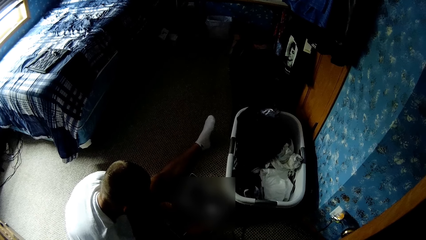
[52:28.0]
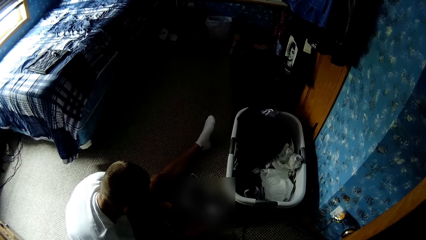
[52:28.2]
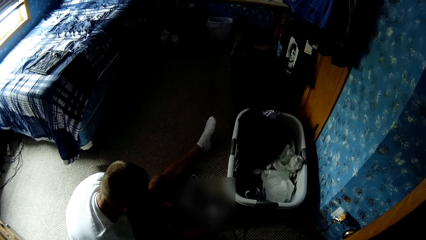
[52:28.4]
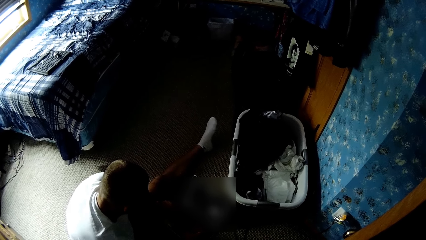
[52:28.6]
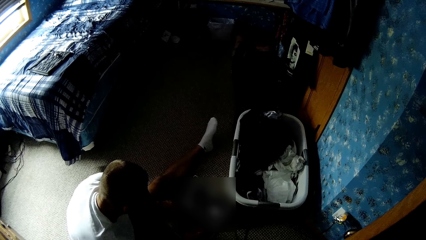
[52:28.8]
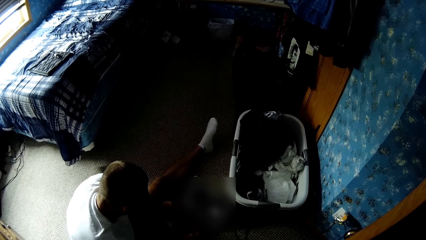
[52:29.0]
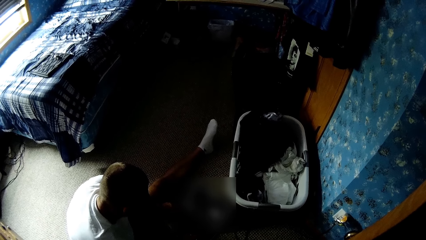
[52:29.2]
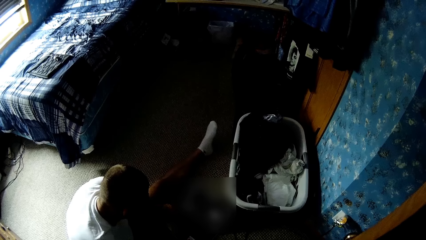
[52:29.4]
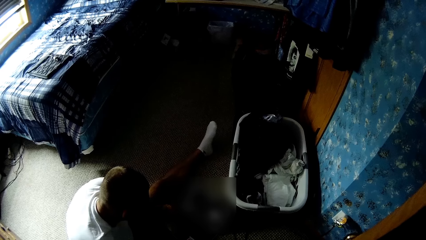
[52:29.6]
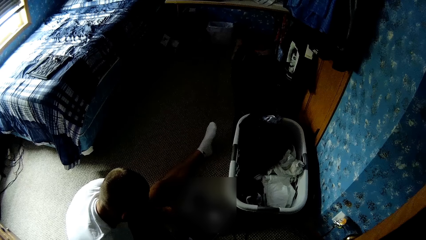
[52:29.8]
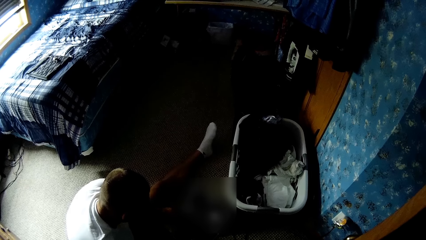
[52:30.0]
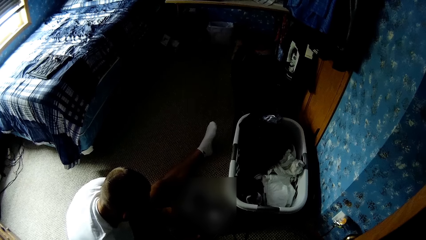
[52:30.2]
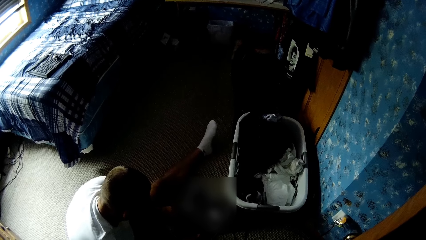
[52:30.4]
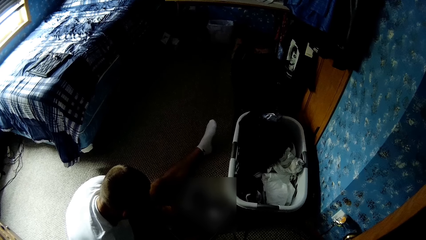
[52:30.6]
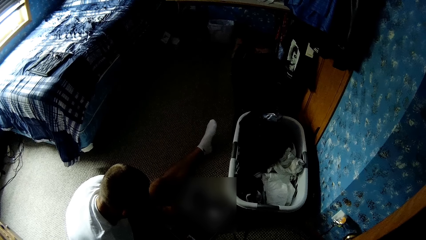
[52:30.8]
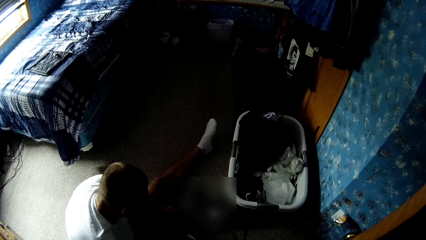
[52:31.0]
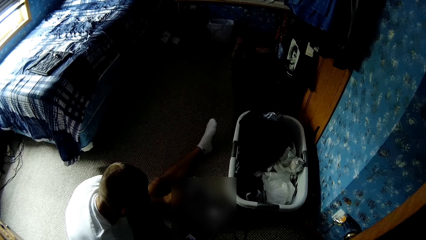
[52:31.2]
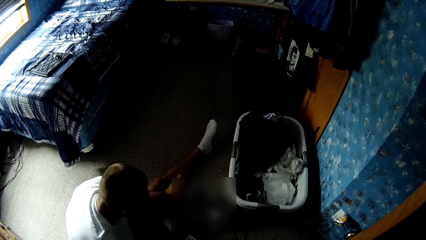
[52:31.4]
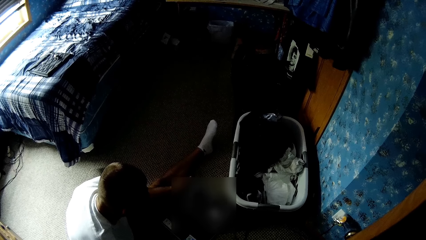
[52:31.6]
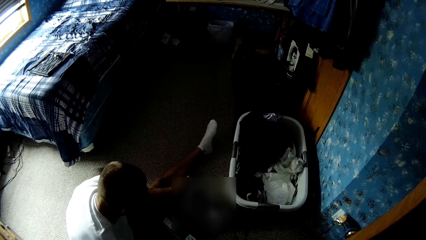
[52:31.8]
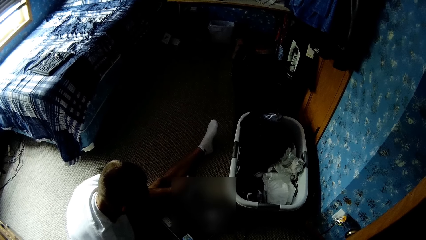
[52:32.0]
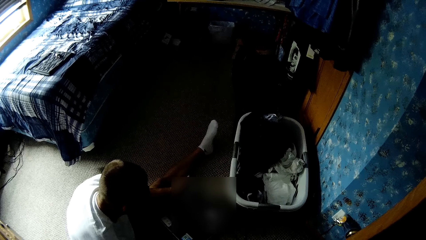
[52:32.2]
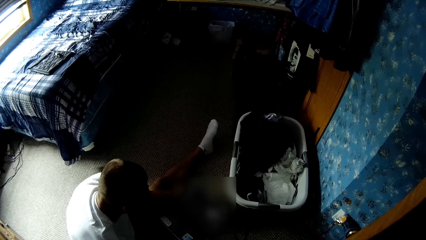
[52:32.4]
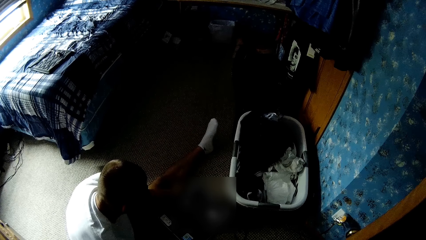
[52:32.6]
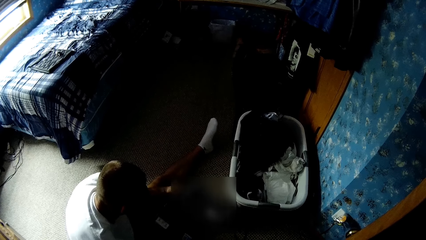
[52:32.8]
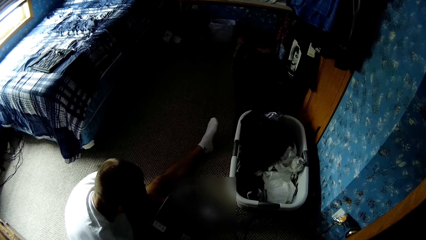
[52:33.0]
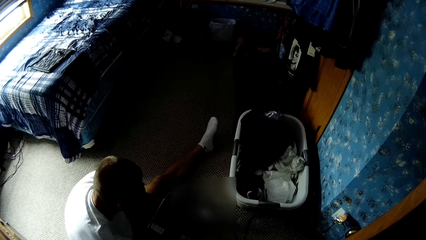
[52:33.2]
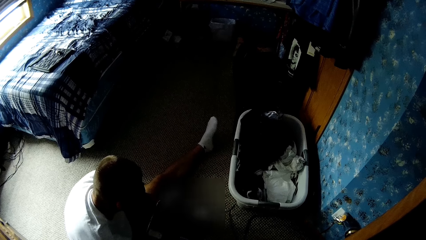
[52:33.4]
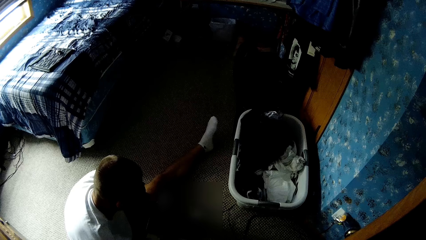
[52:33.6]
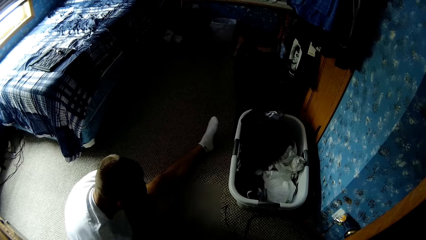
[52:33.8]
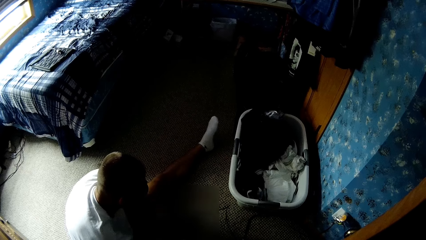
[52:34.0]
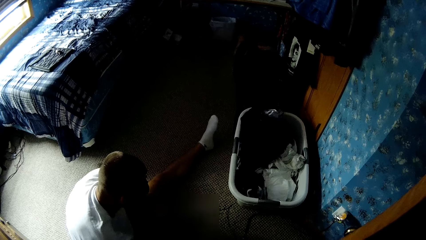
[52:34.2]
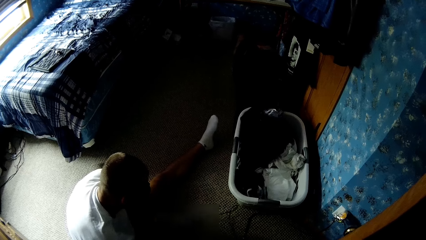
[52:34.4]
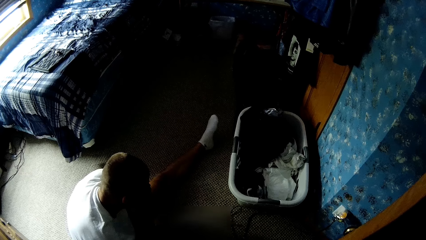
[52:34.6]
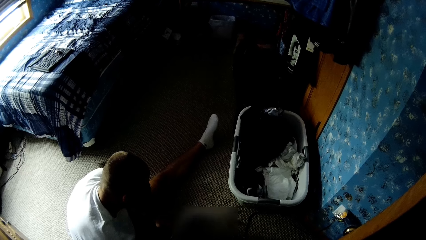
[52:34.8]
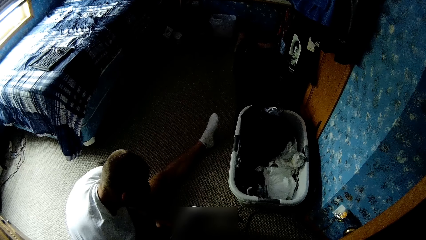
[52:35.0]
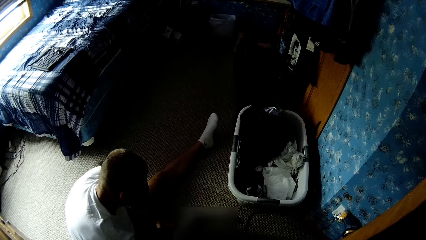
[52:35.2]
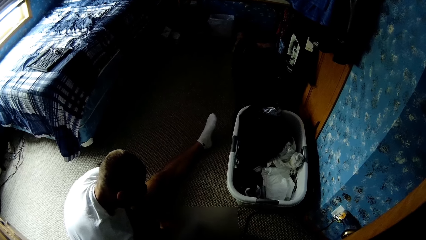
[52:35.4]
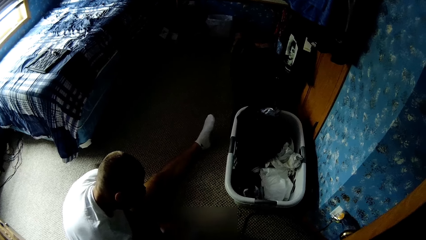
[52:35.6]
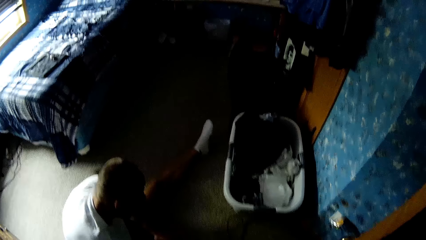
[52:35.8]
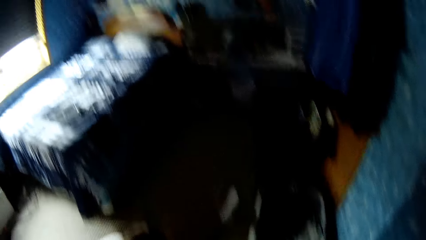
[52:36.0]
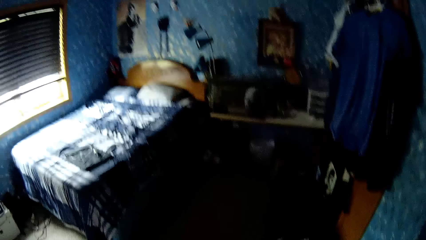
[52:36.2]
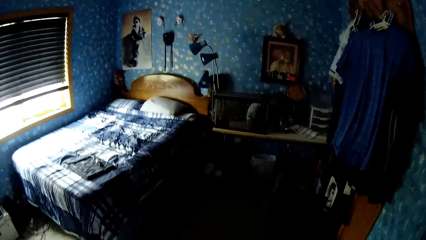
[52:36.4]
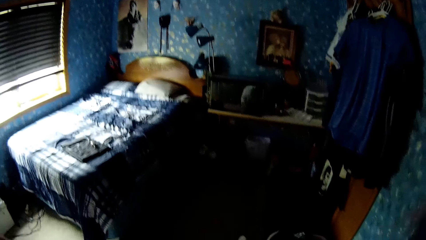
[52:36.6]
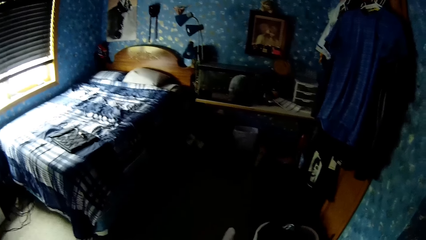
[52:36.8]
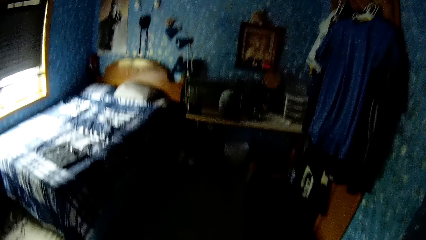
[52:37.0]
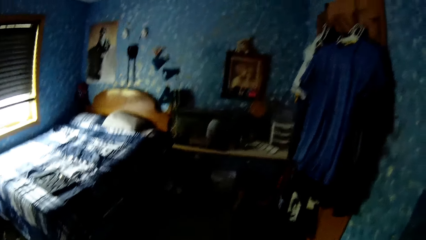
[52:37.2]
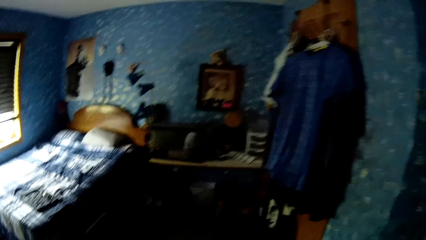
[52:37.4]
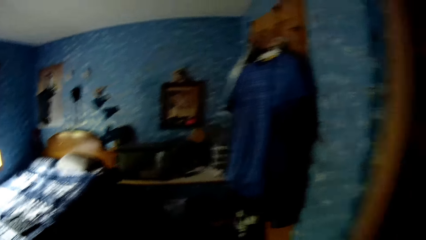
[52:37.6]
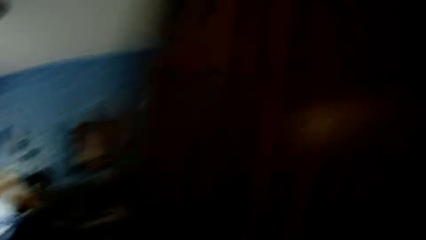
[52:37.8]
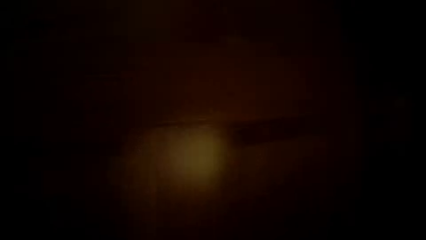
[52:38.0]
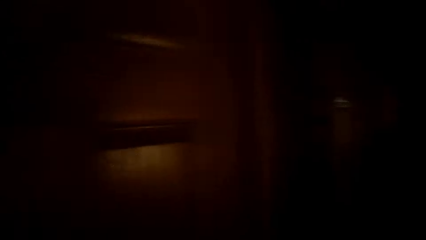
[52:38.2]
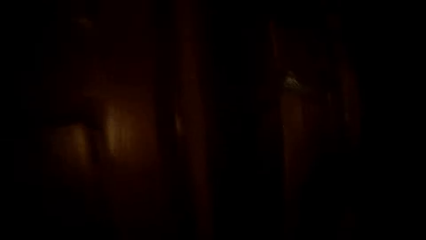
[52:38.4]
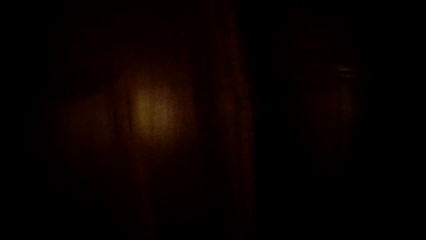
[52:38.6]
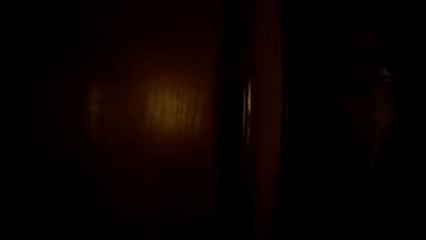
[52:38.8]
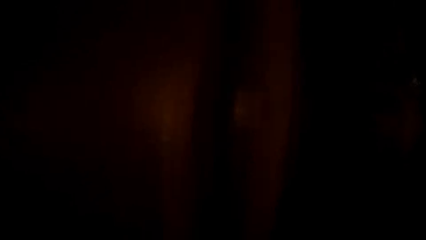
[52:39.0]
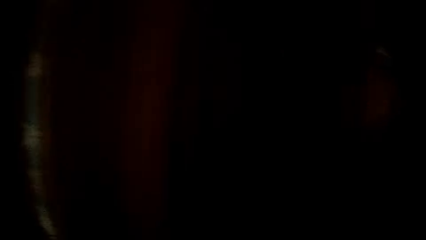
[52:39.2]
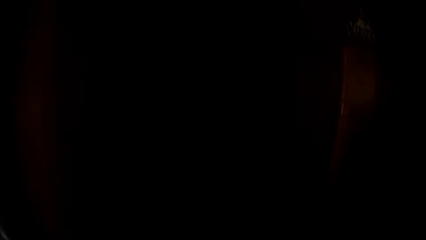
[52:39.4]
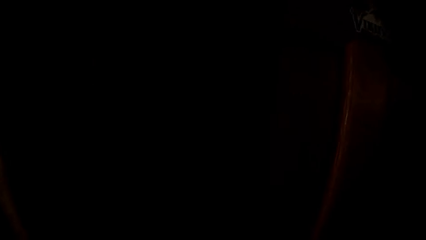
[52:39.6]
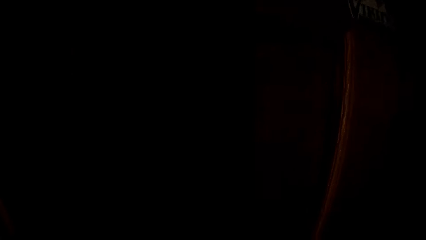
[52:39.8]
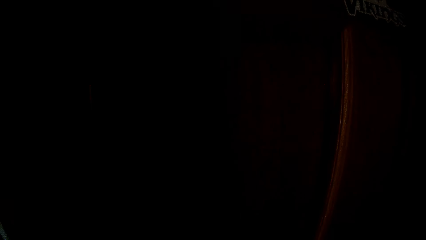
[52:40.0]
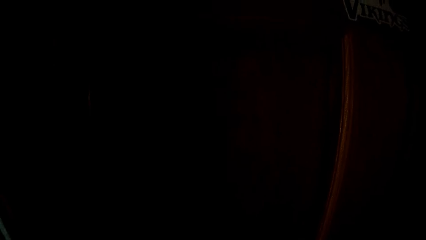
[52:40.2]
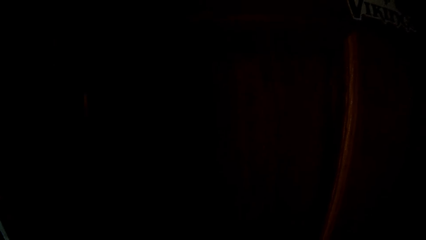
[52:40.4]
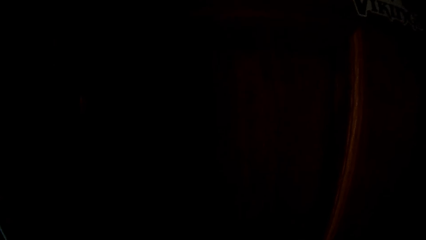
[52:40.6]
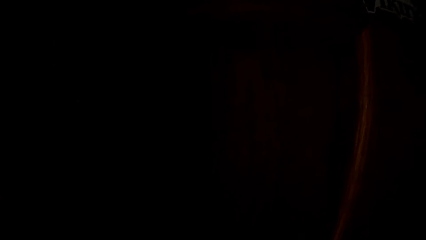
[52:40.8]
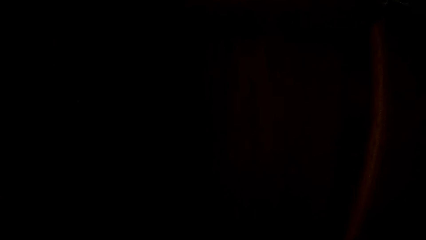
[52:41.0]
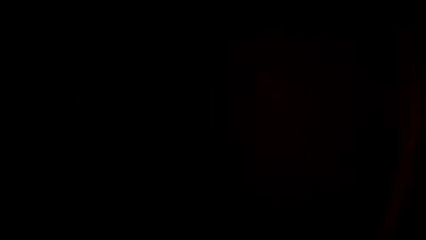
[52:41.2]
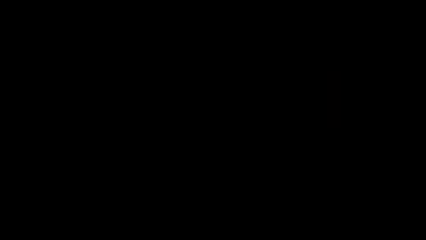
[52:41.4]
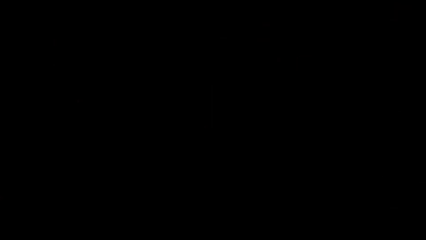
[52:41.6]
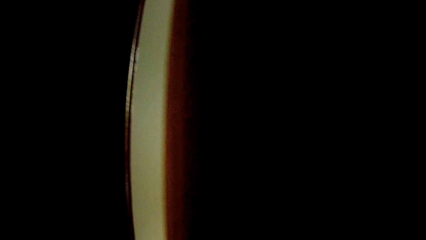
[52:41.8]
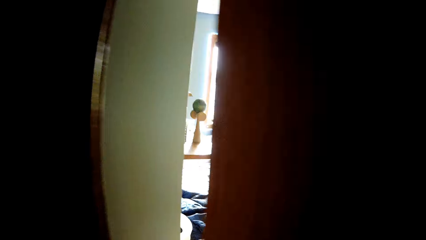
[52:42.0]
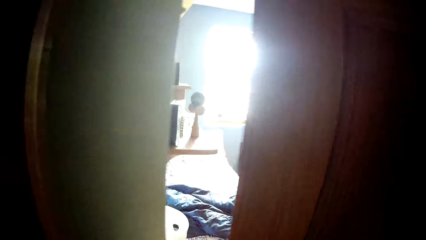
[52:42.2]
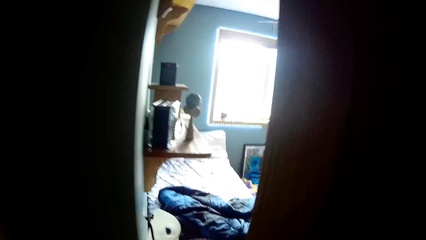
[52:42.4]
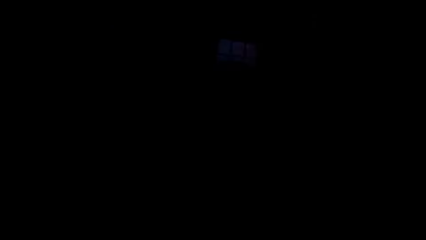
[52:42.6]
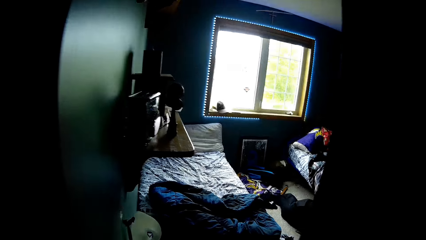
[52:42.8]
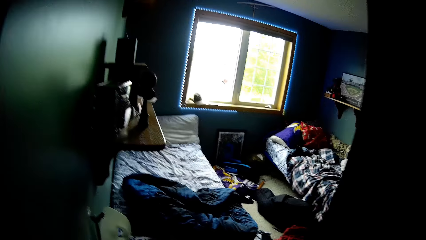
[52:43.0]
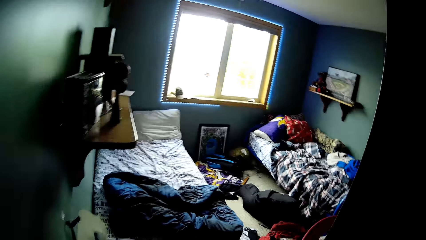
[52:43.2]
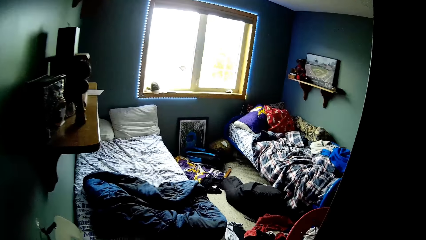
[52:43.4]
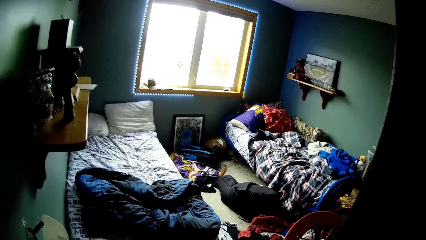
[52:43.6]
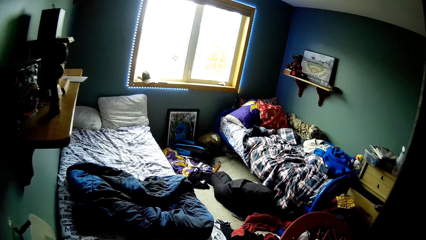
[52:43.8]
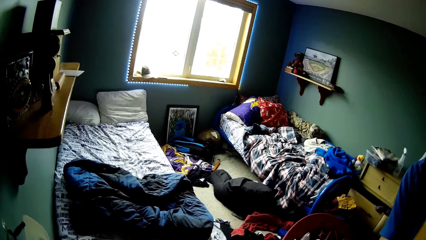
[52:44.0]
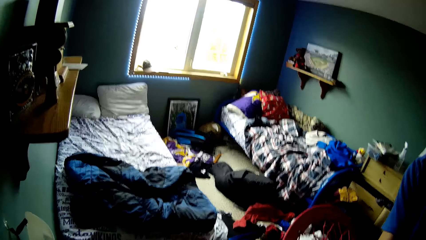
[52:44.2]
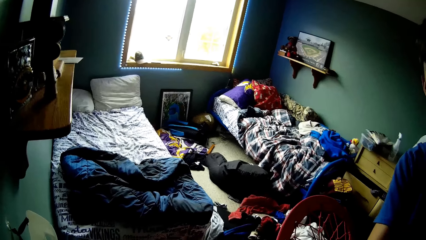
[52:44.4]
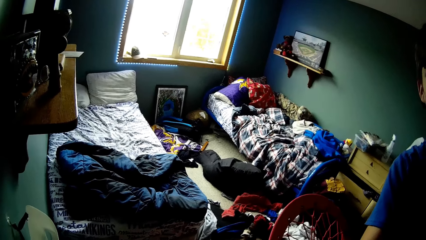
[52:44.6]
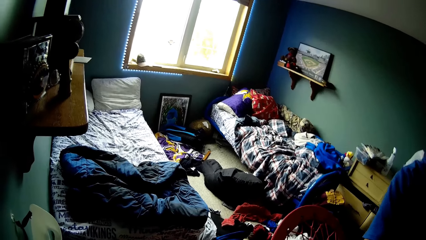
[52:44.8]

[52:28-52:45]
The camera wearer looks around the house. They talk with a person. They look around the house and walk around the house. They open the door.
